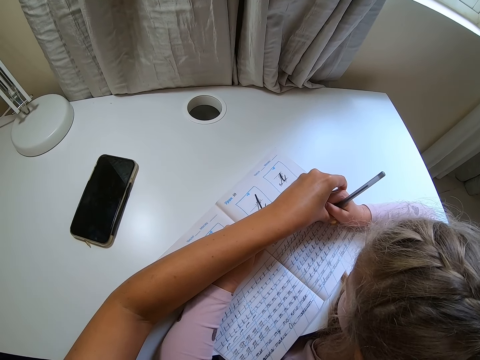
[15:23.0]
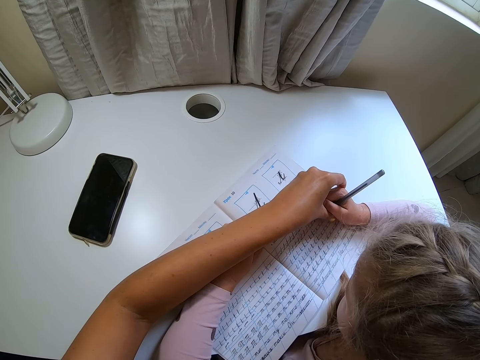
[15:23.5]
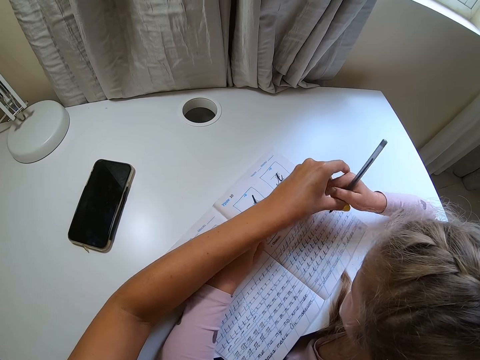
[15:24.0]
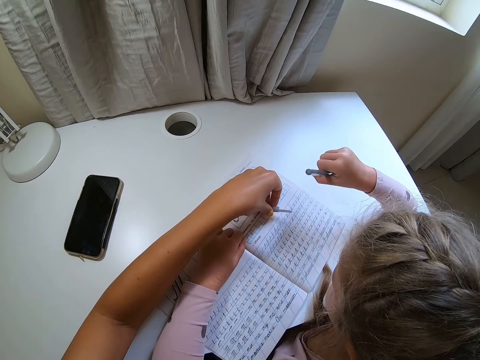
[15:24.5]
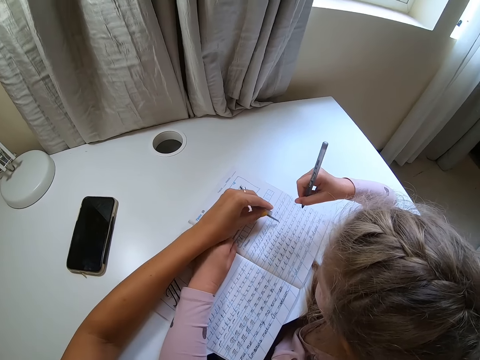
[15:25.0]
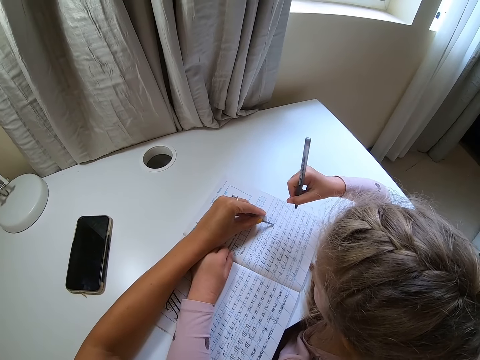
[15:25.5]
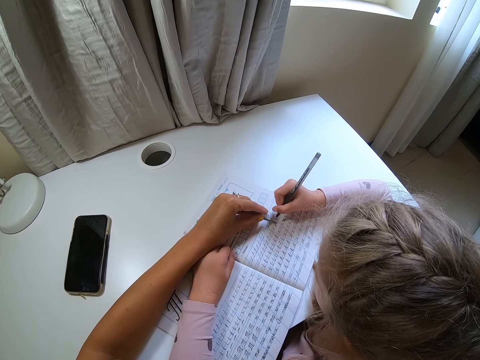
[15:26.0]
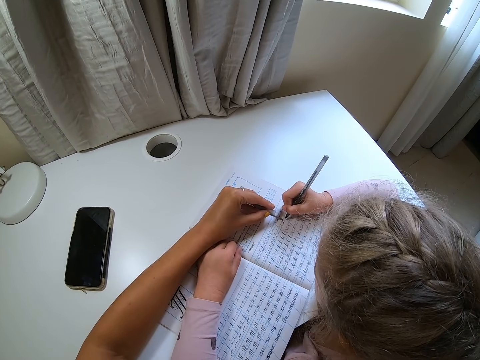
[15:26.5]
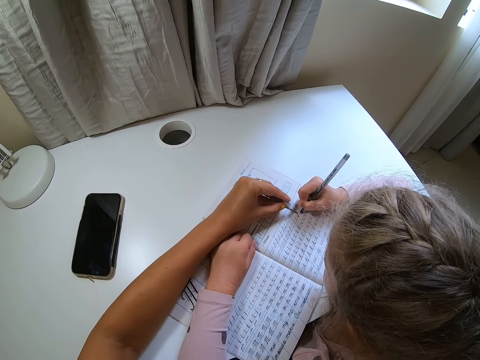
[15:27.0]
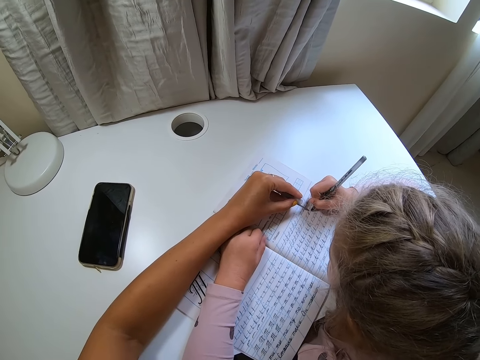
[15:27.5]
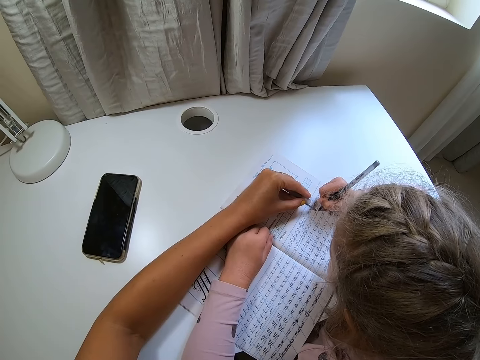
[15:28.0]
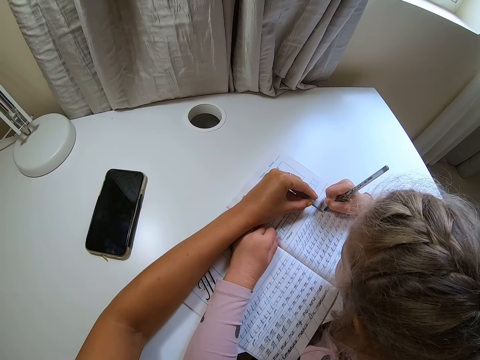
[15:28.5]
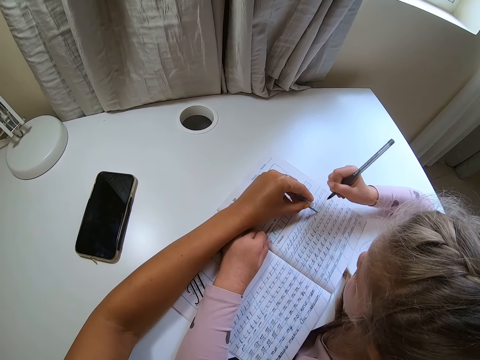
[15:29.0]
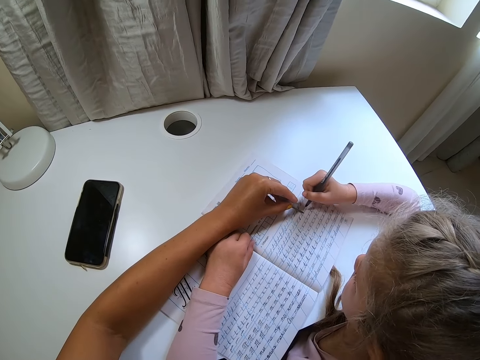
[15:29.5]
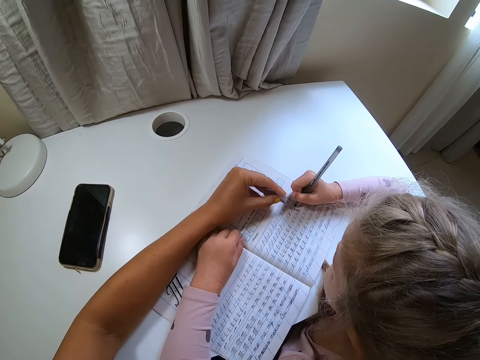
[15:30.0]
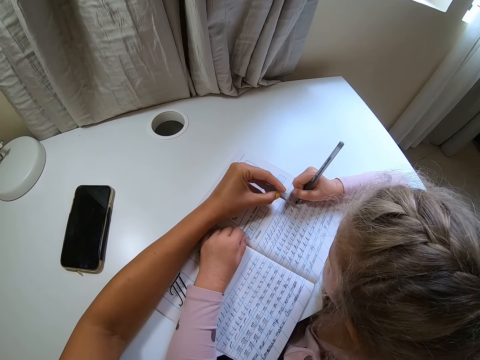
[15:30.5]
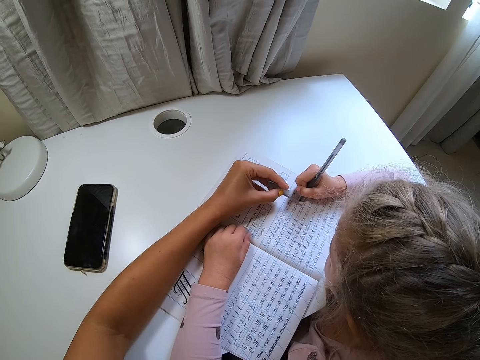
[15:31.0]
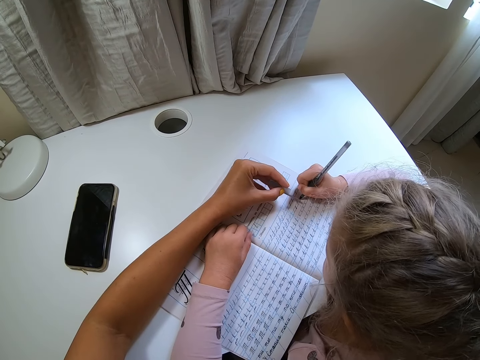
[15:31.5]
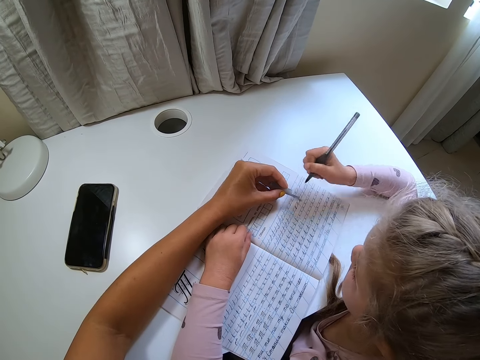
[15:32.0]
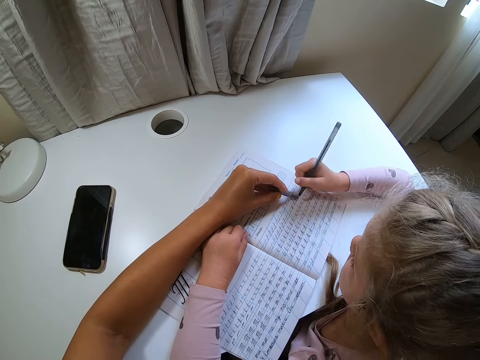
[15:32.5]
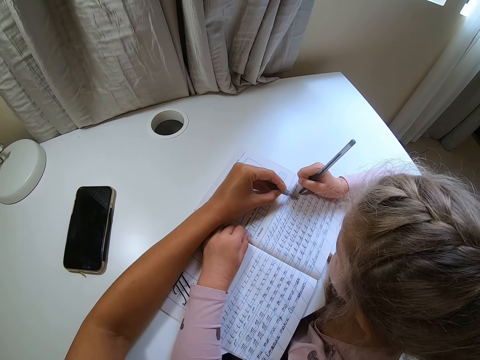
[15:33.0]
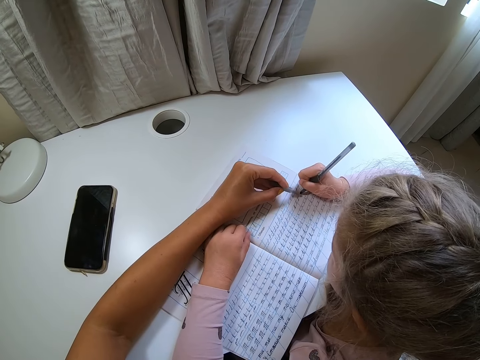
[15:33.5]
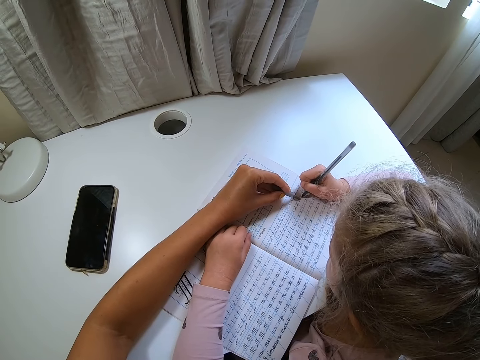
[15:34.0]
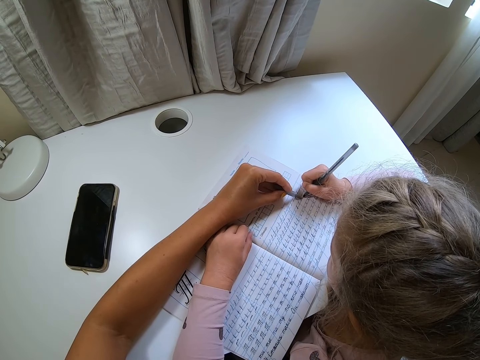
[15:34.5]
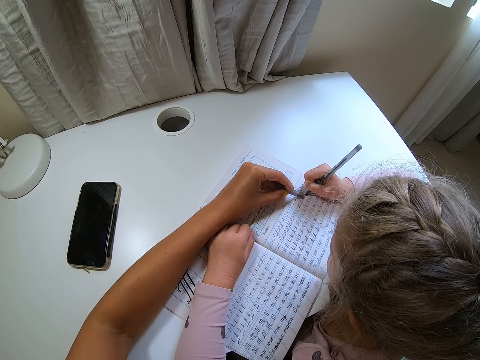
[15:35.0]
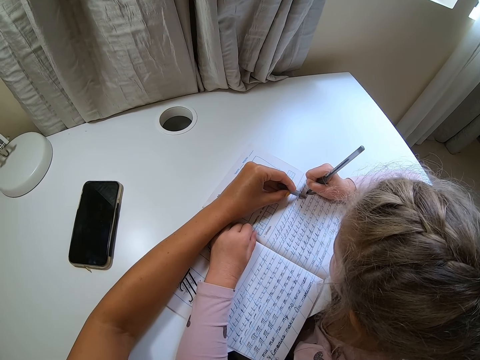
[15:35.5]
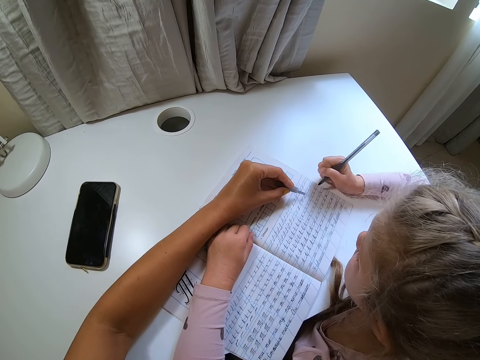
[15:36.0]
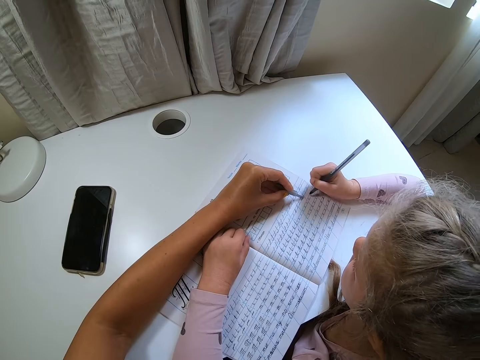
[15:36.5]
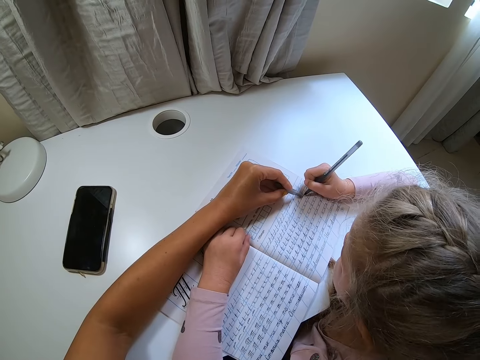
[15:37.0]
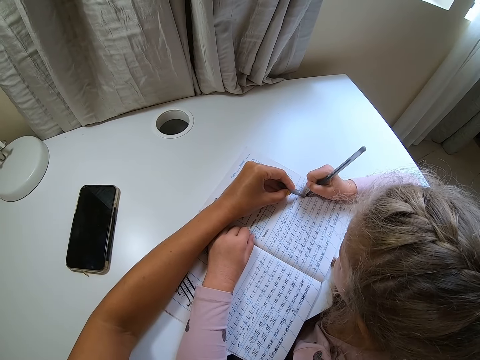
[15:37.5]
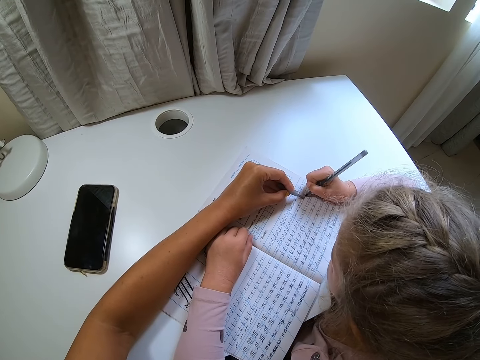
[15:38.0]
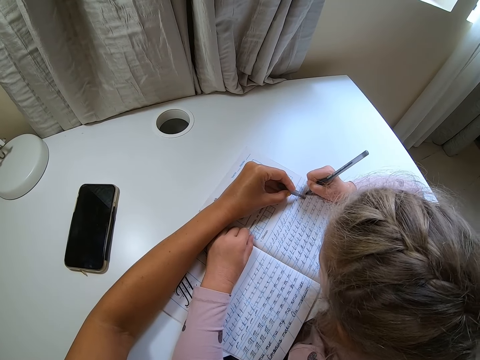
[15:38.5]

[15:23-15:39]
A child writes on the book. The child lifts the pen. The camera wearer takes a pen cap. They point at the book with the pen cap. The child writes on the book, lifts the pen, and writes on the book with the pen. The child lifts the pen. The camera wearer points at the book. The child writes on the book. The camera wearer points at the book. The child writes on the book. The camera wearer points at the book. The child writes on the book.

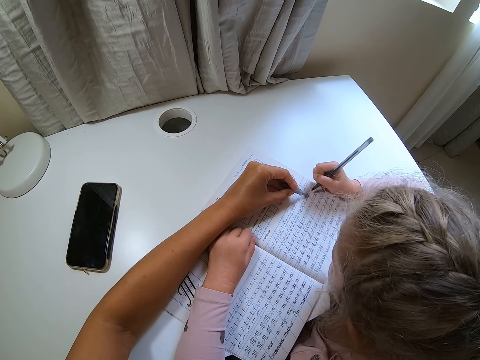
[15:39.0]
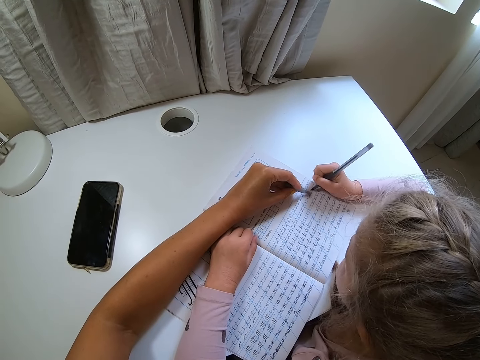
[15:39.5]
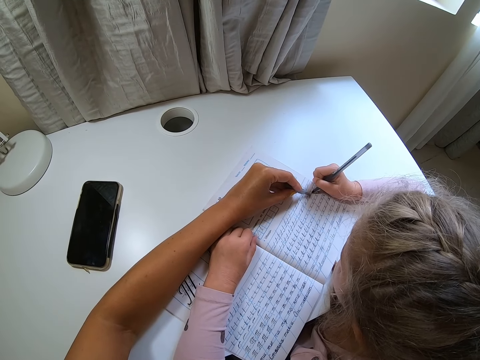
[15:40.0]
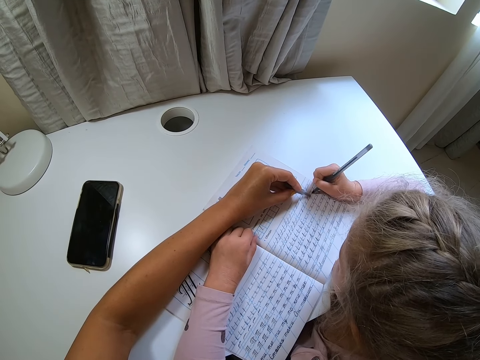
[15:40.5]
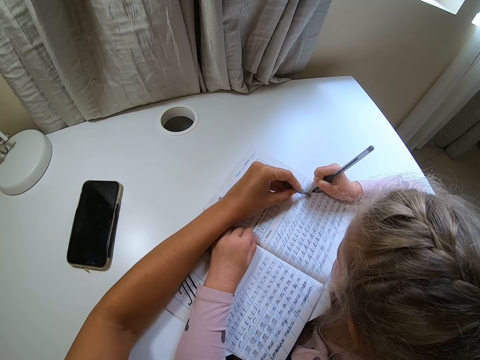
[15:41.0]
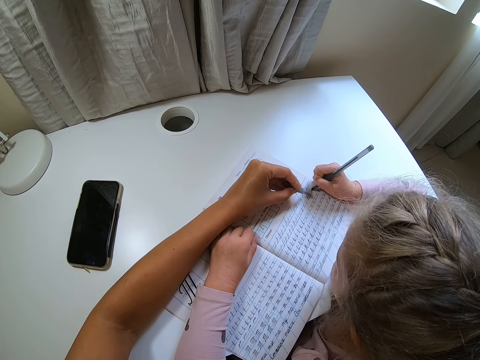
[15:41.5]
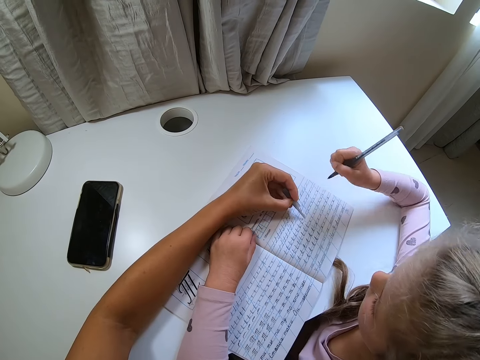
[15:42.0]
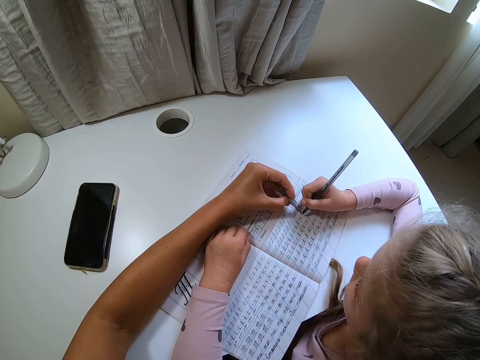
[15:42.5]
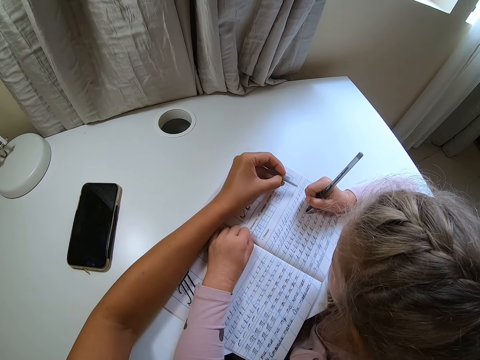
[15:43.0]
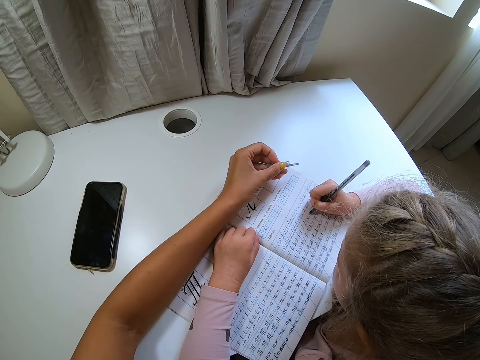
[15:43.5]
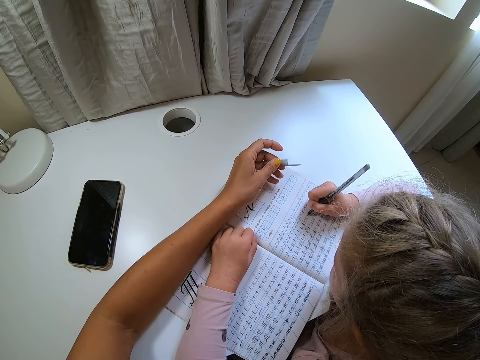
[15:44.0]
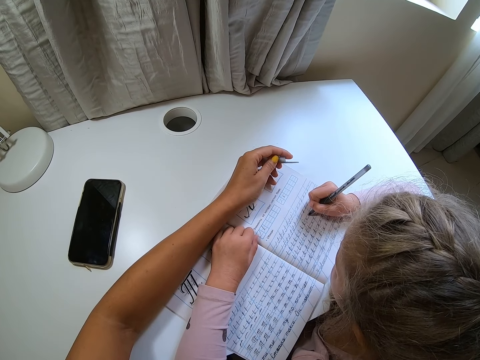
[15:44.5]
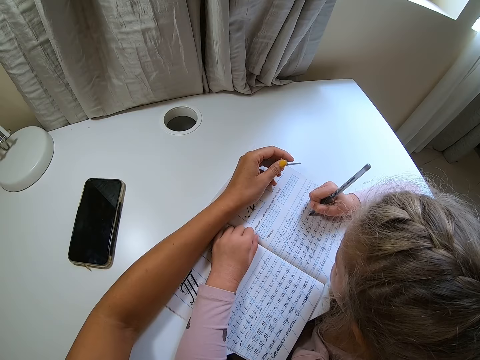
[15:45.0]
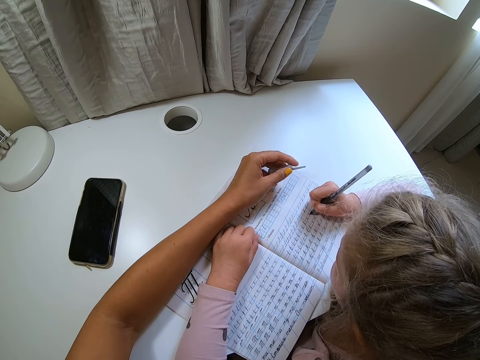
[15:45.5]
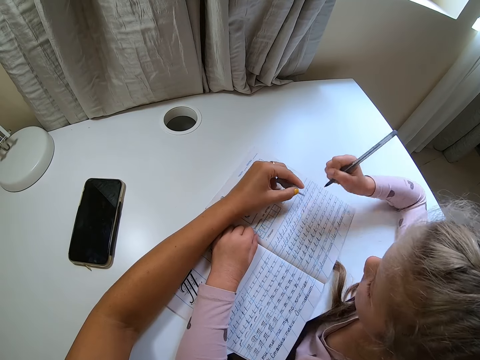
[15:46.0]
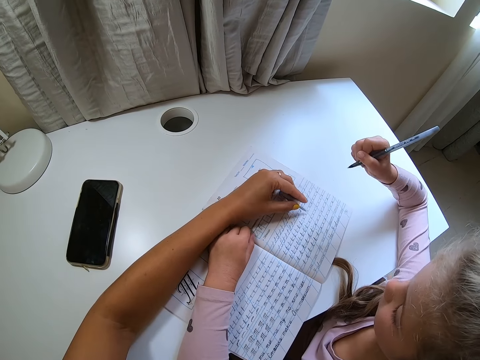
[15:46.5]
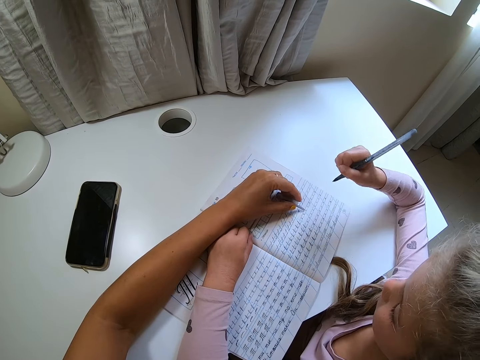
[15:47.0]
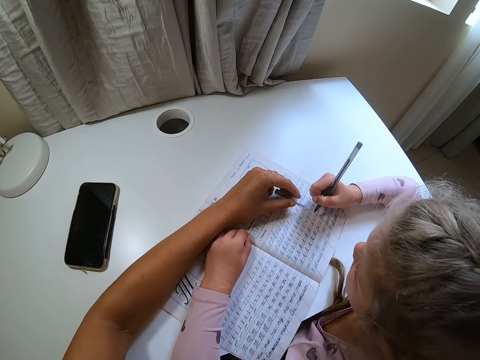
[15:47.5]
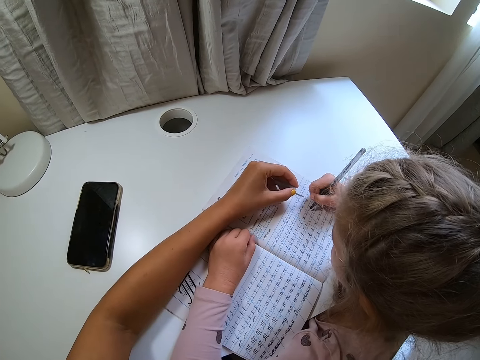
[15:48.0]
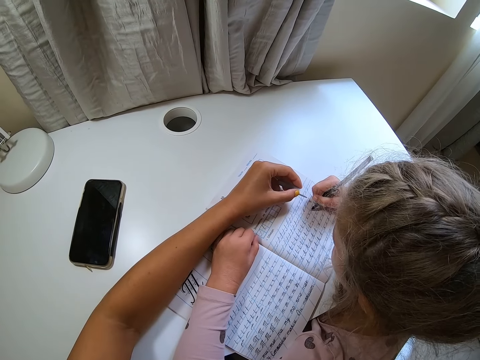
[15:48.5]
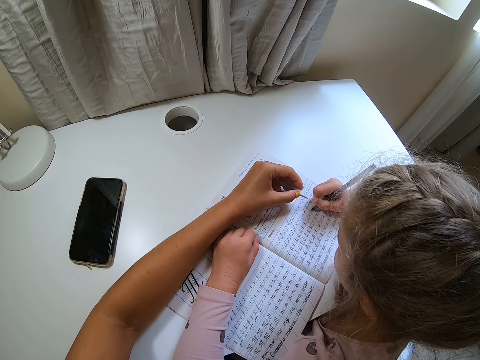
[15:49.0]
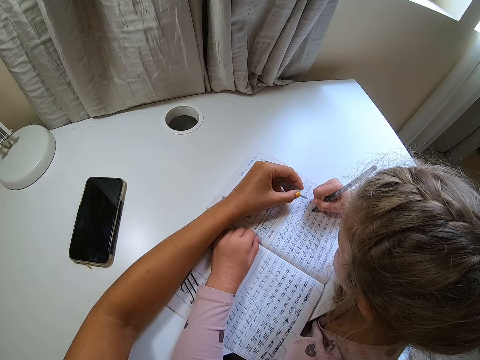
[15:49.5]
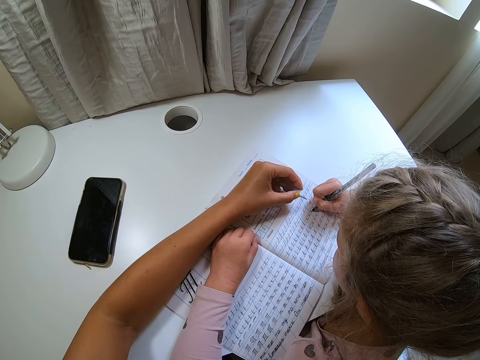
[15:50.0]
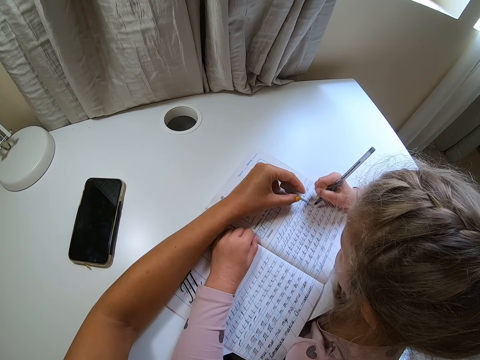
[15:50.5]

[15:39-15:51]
The camera wearer points at the book. The child writes on the book. The camera wearer points at the book and moves the pen cap away. The child writes on the book. The child lifts the pen. The camera wearer points at the book. The child lifts the pen again. The child writes on the book with the pen.
